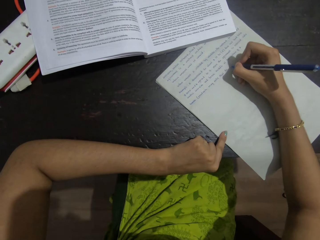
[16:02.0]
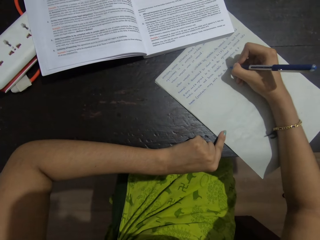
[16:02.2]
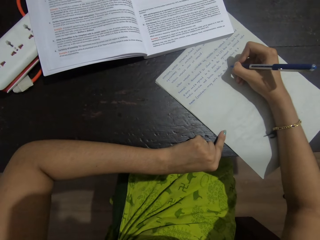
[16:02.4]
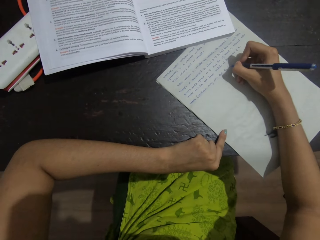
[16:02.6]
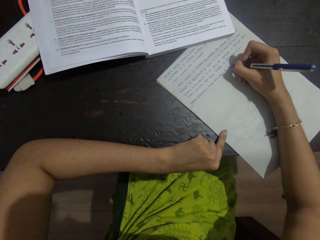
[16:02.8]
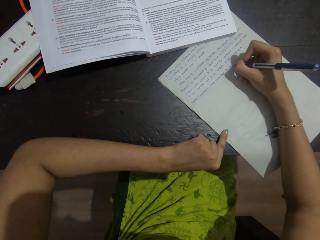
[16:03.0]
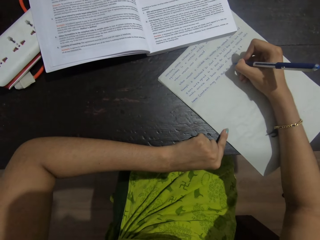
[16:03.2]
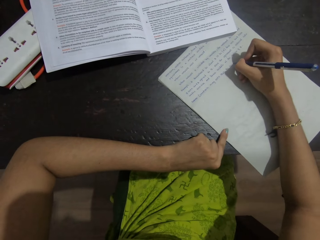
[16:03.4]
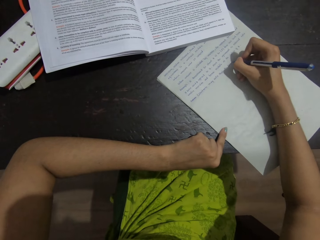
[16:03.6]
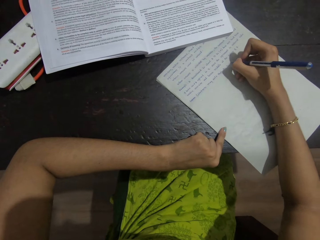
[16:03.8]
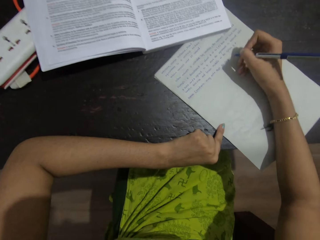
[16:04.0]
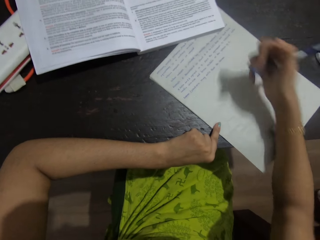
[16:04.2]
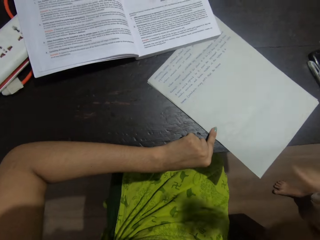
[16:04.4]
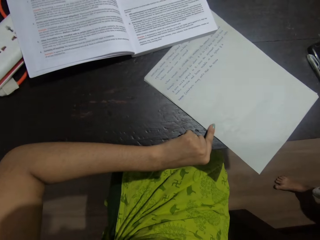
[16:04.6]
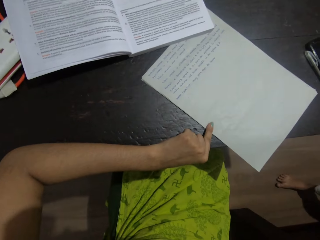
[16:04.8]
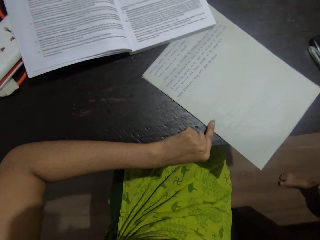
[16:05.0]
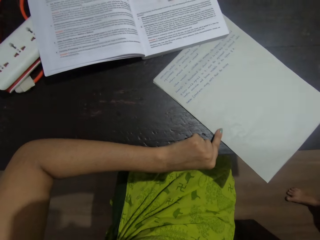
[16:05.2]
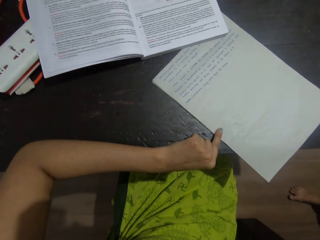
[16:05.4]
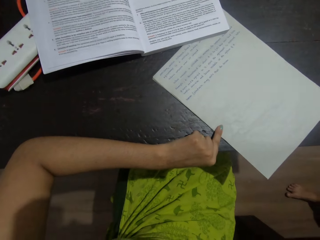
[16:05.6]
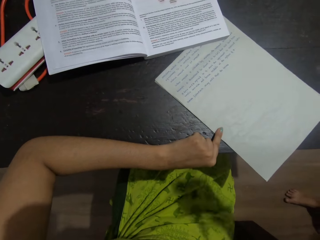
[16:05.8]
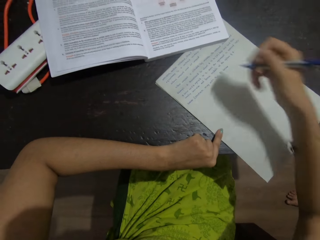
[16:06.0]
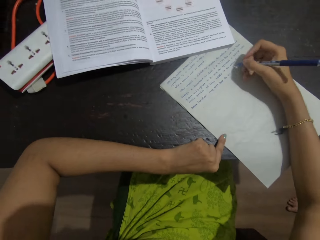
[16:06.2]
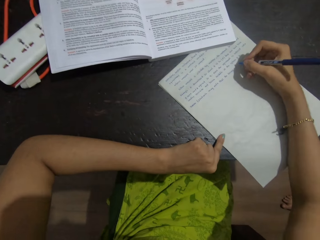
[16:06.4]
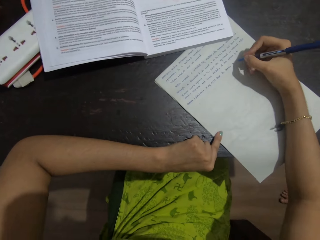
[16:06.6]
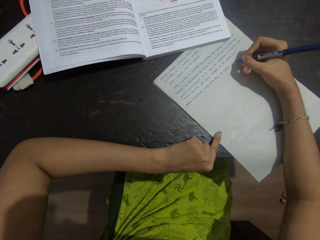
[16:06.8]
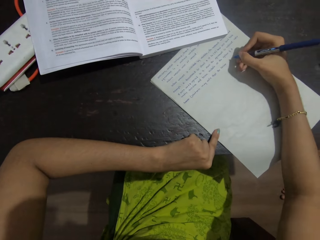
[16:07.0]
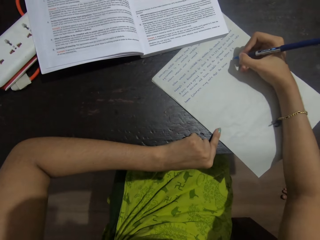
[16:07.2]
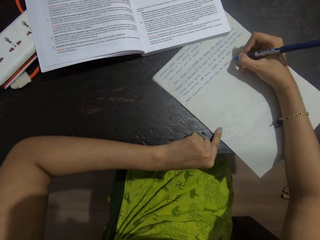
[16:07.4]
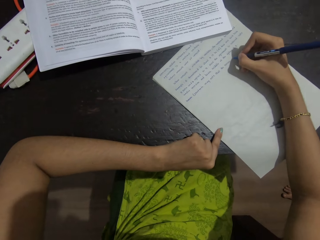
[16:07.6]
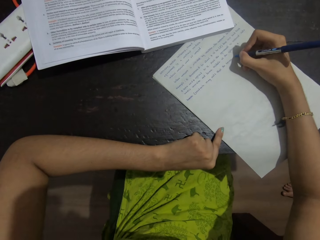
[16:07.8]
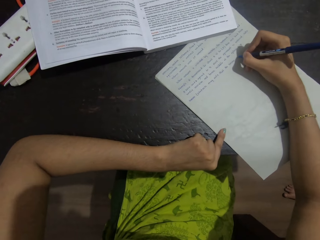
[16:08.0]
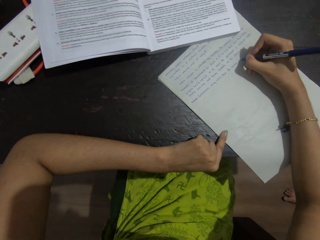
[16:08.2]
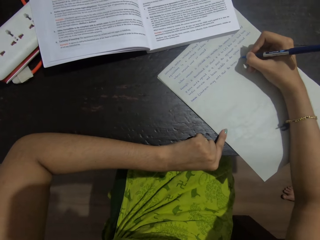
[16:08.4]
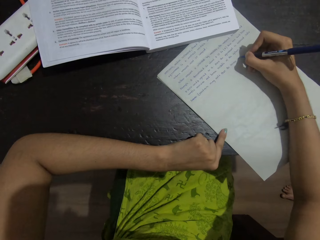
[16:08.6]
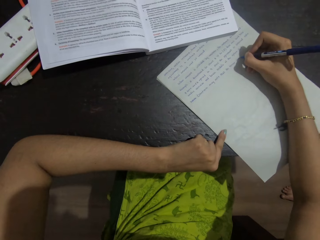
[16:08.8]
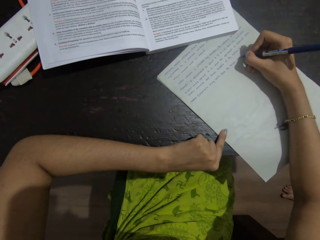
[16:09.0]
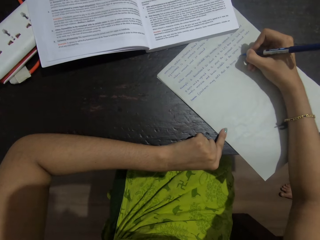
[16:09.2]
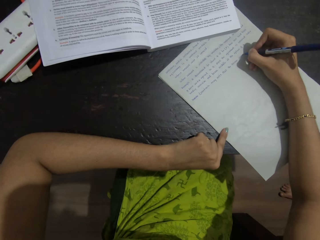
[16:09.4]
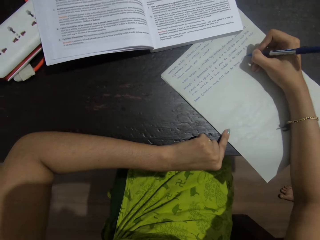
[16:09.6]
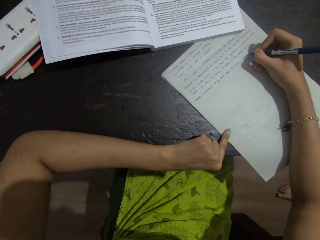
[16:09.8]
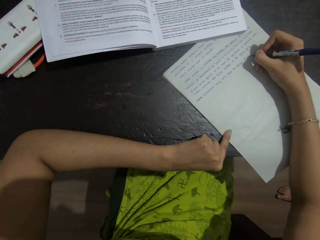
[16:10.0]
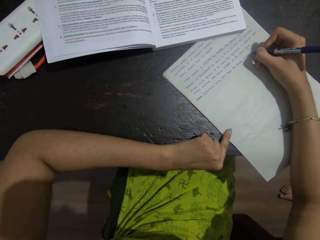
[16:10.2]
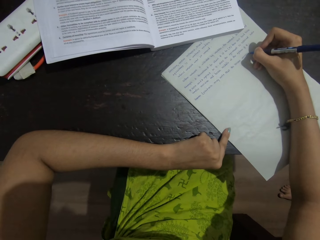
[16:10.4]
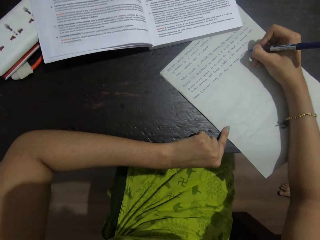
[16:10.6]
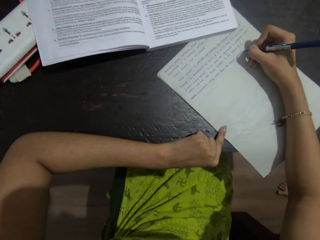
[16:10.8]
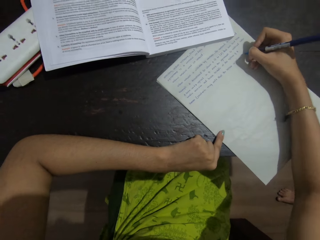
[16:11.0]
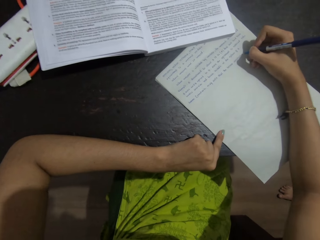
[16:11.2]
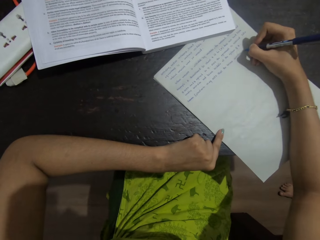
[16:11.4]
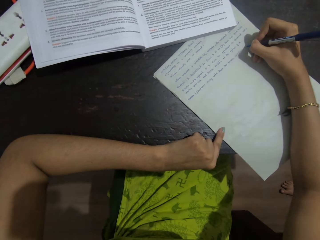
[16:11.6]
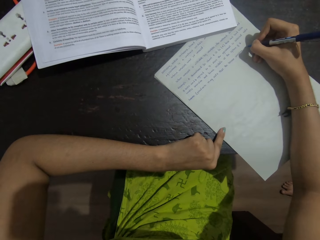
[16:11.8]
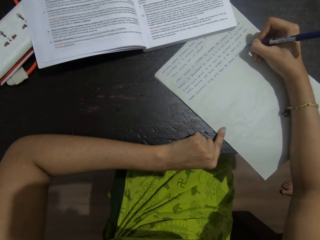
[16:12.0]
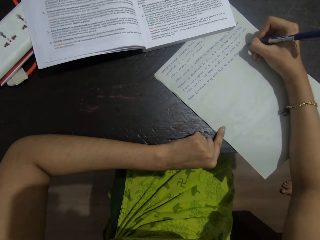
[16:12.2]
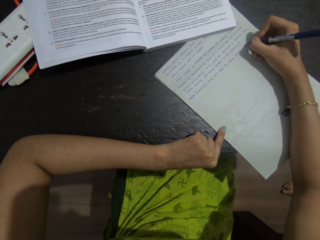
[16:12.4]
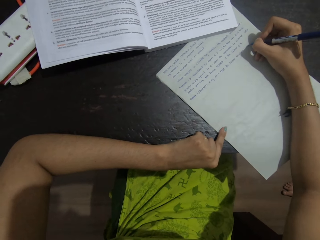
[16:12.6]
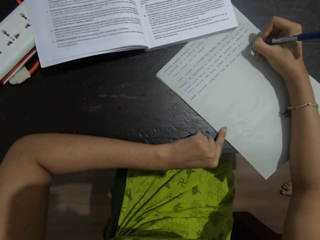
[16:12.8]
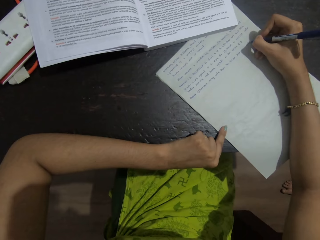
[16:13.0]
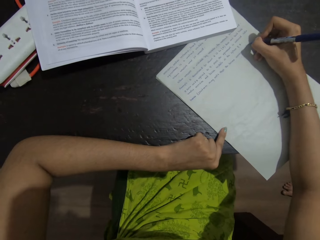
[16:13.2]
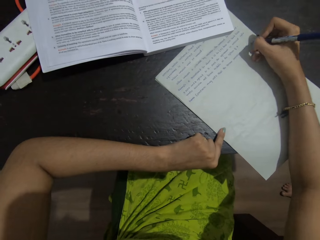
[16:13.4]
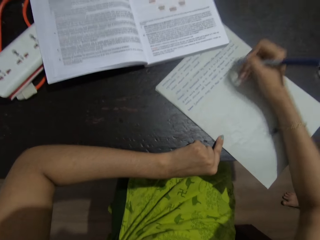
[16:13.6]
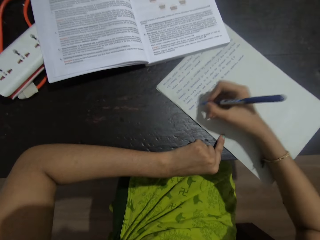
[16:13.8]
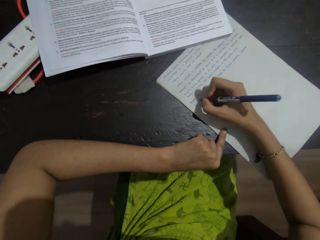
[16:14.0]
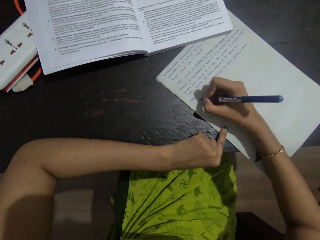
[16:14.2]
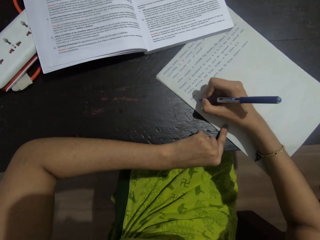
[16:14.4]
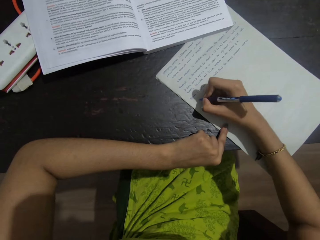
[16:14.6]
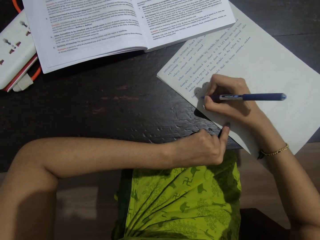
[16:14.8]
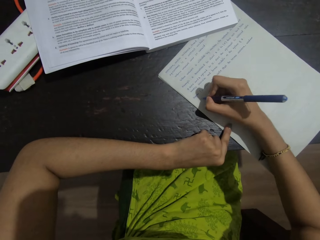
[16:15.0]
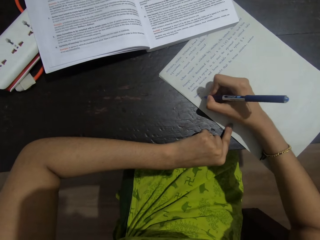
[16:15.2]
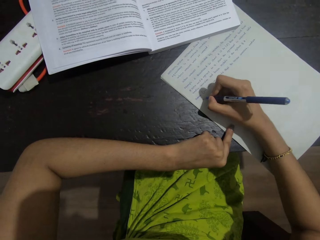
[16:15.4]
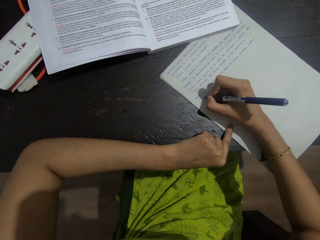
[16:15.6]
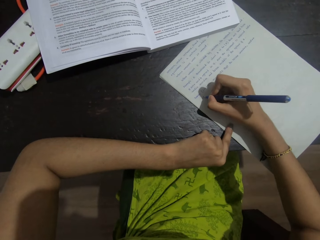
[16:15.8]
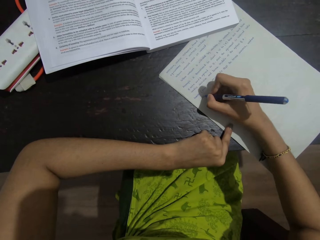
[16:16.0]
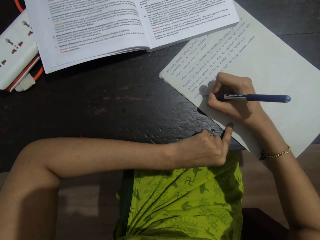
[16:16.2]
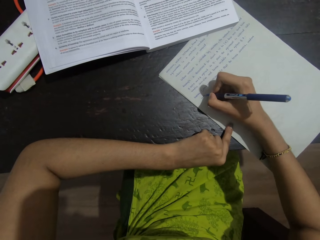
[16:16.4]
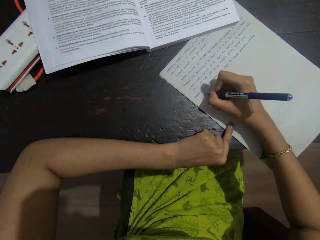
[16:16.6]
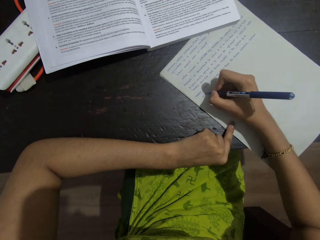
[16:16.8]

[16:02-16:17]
The camera wearer touches her face. She raises her hand, puts her hand down. She writes on a paper on a table. She talks with a person. She moves her hand. She writes on the paper on the table. She moves her hand on a new line. She writes on the paper on the table.

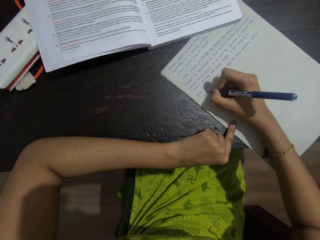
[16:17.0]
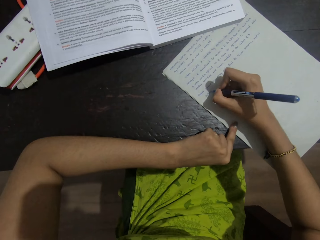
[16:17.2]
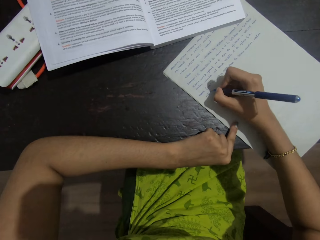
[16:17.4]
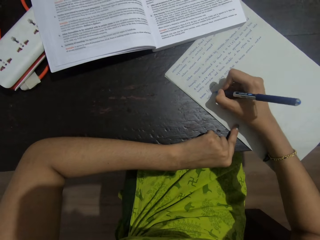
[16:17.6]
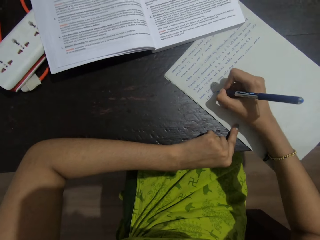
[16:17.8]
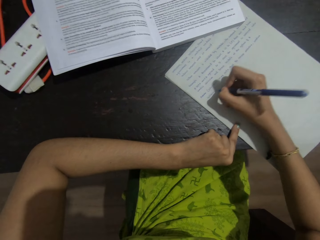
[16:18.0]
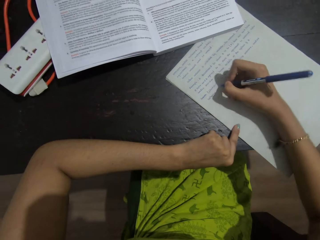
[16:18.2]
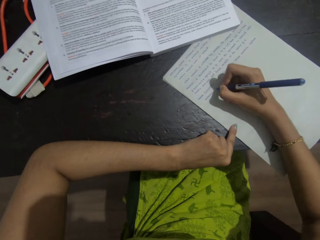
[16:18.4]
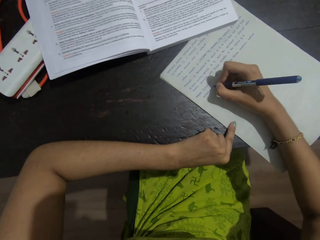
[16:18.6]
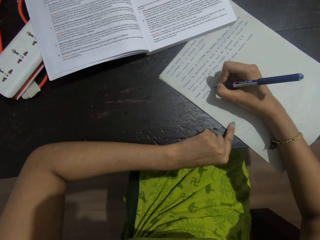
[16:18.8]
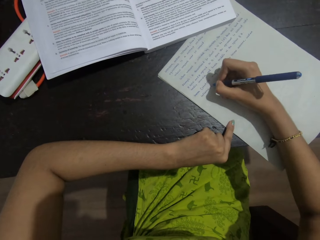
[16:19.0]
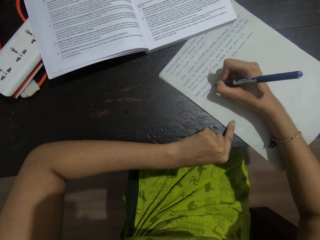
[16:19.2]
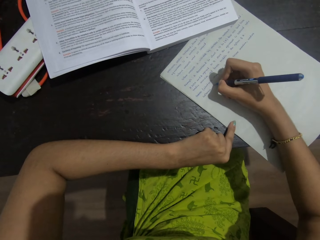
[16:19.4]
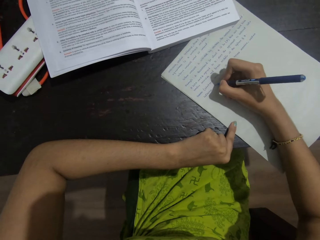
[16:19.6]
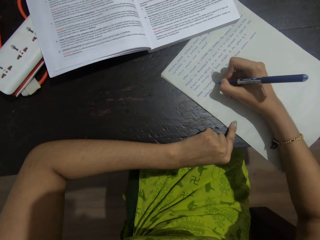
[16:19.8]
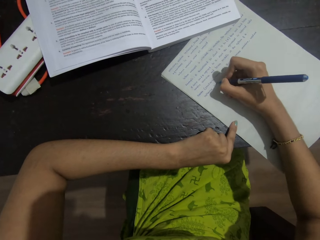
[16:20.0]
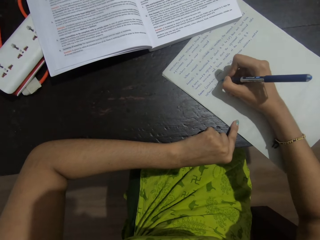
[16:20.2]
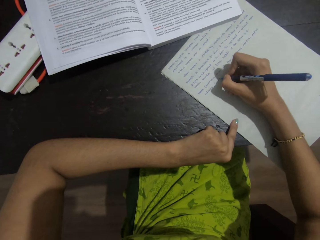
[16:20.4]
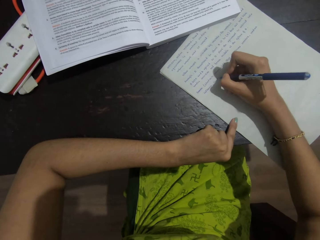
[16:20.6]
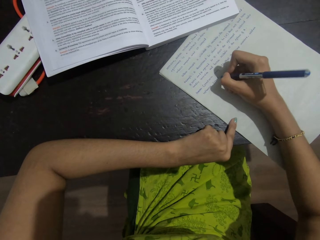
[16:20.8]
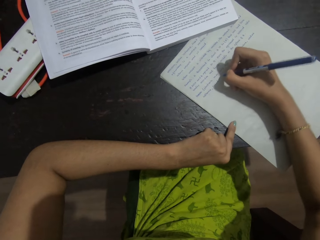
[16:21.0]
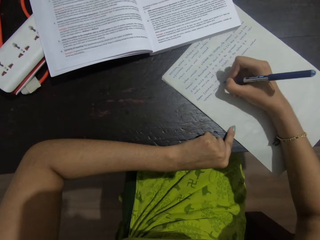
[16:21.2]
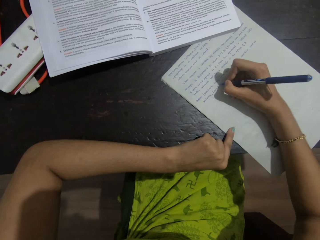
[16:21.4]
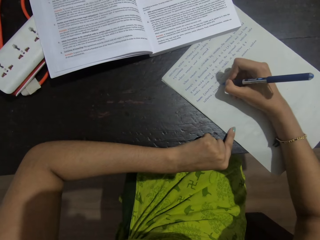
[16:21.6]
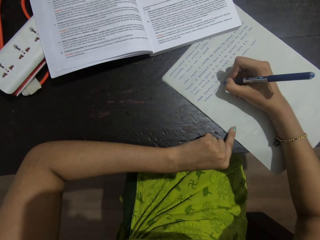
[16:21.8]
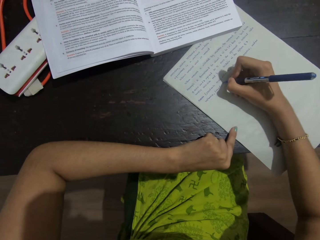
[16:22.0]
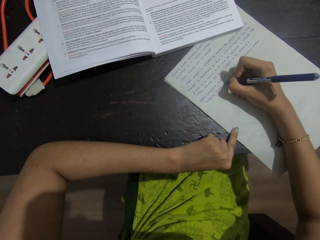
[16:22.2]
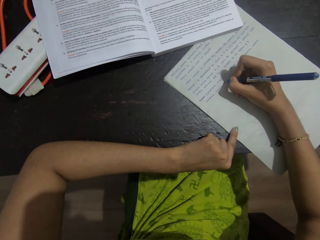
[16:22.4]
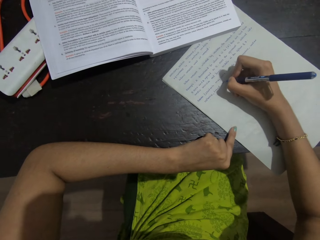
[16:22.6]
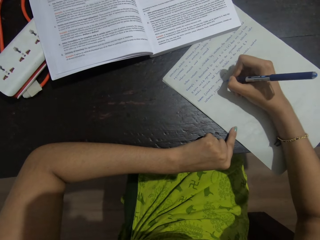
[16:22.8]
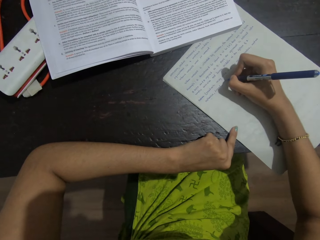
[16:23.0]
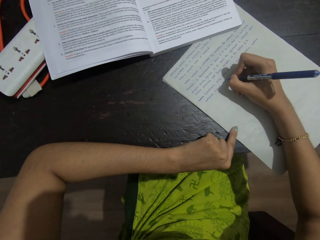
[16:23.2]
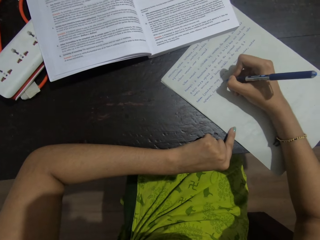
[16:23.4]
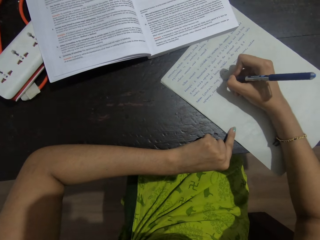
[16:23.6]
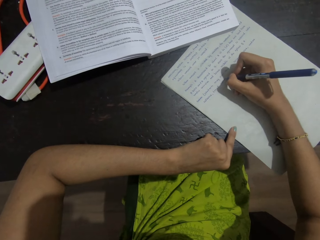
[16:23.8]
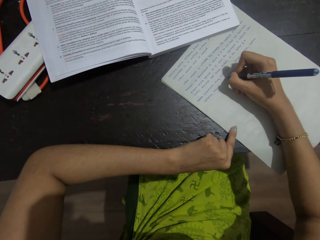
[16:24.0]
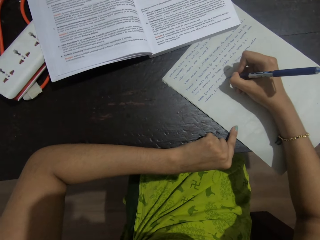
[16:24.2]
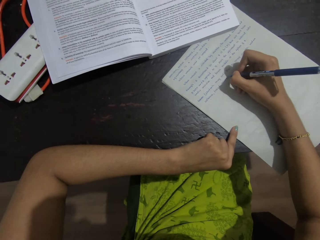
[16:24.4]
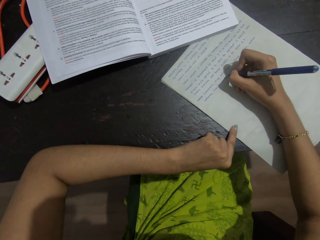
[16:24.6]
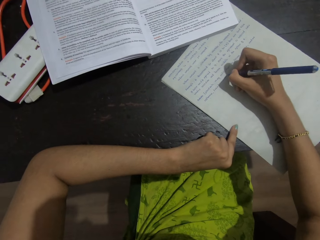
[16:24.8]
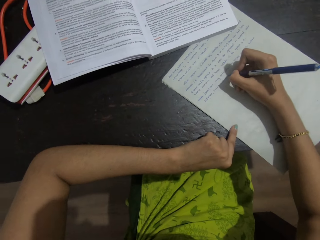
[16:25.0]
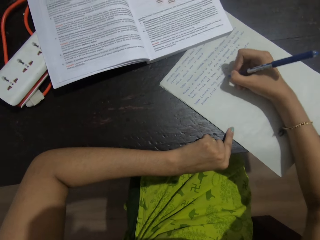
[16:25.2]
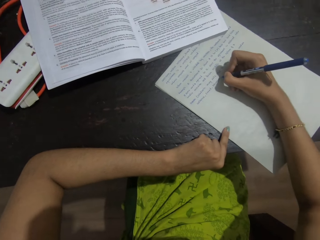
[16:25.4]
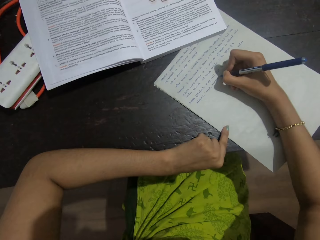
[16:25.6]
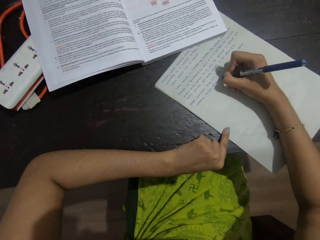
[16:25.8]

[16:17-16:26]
The camera wearer moves her hand. She writes on a paper on a table. She moves her hand. She writes on the paper on the table. She moves her hand.
